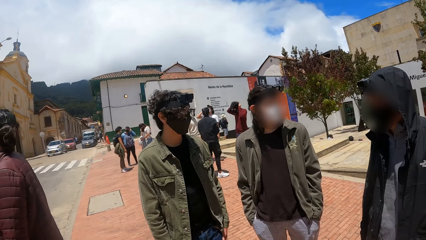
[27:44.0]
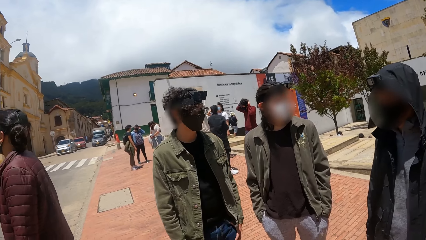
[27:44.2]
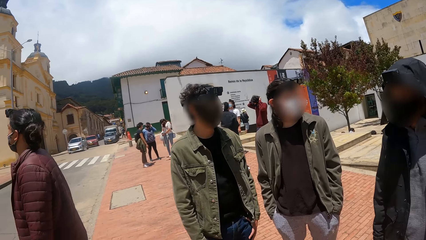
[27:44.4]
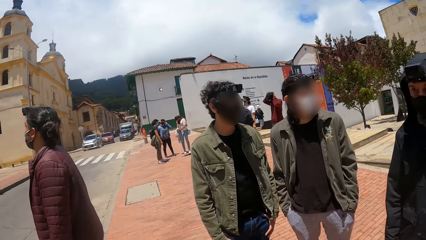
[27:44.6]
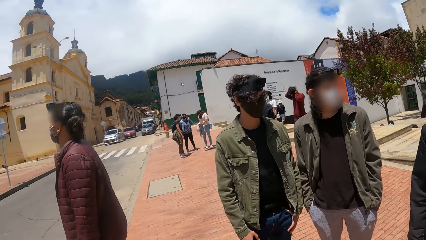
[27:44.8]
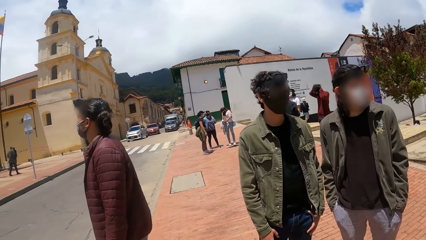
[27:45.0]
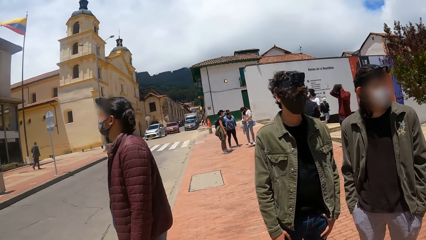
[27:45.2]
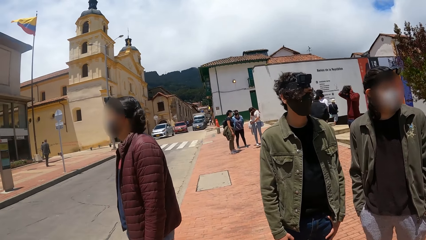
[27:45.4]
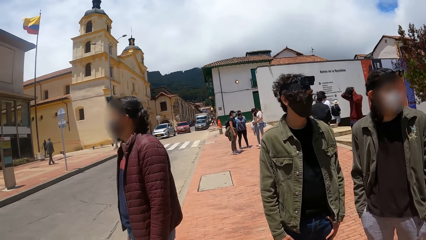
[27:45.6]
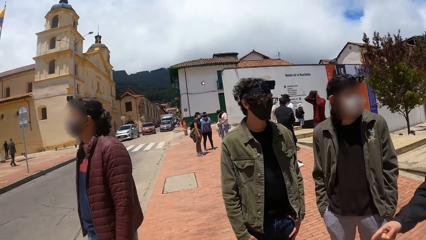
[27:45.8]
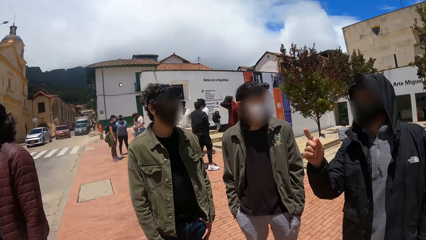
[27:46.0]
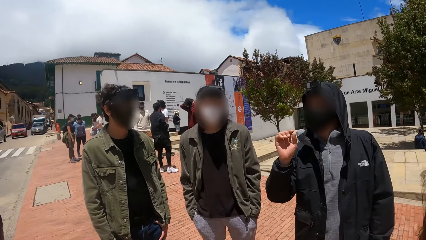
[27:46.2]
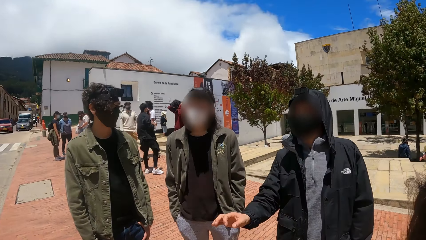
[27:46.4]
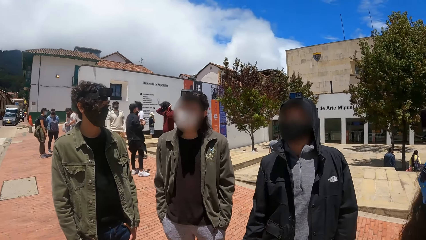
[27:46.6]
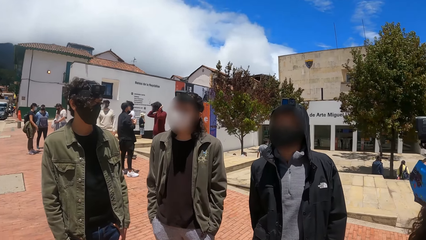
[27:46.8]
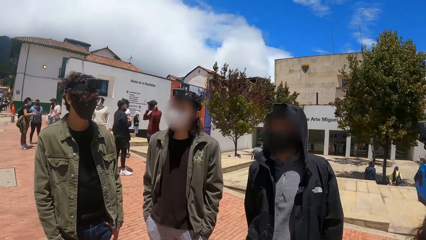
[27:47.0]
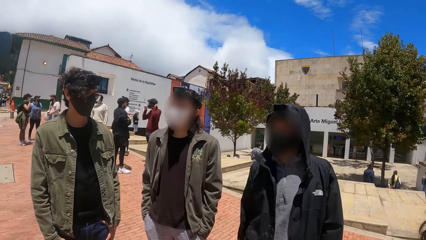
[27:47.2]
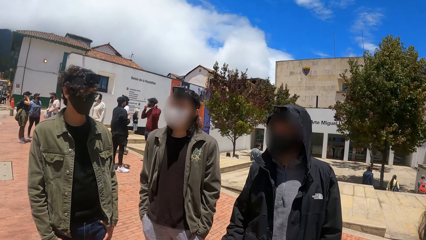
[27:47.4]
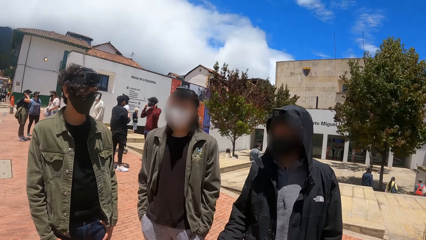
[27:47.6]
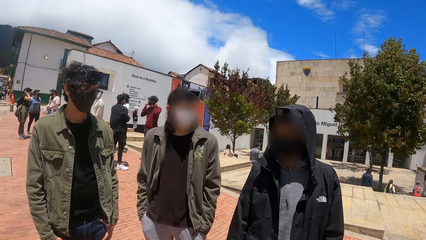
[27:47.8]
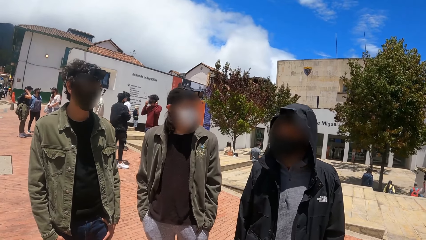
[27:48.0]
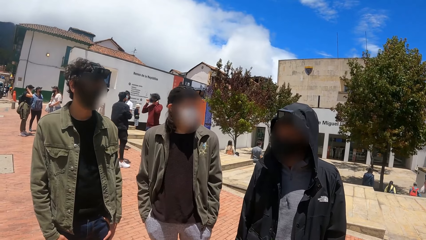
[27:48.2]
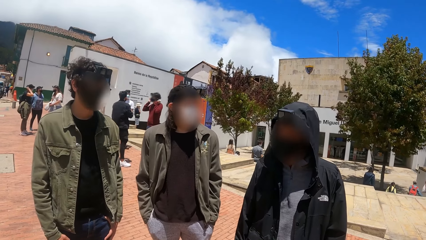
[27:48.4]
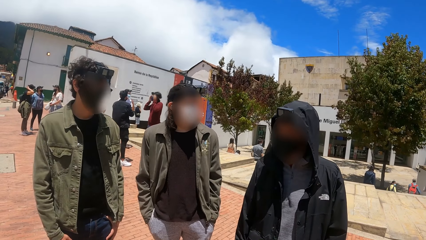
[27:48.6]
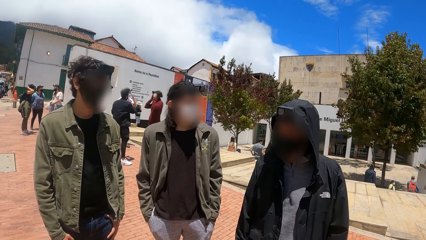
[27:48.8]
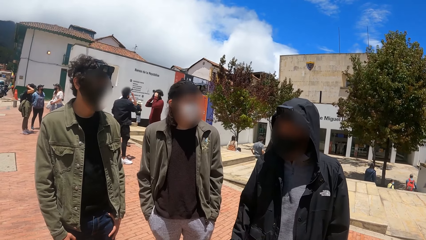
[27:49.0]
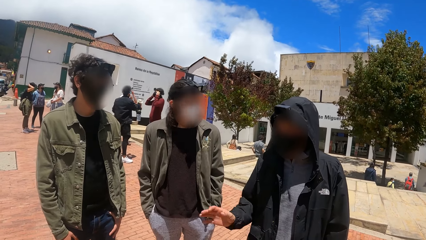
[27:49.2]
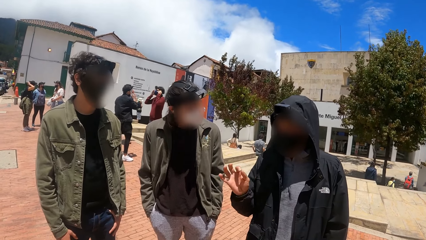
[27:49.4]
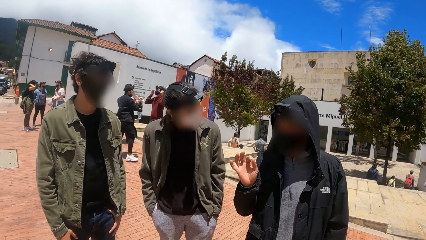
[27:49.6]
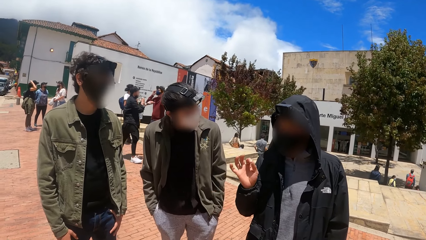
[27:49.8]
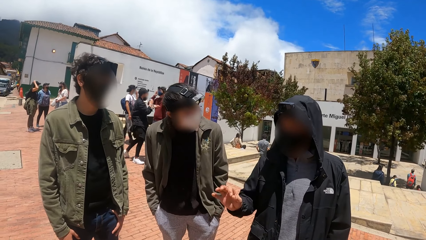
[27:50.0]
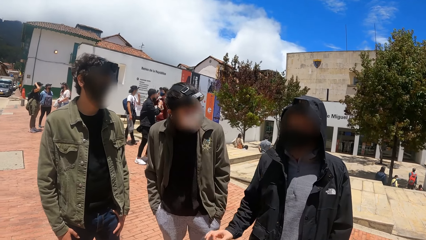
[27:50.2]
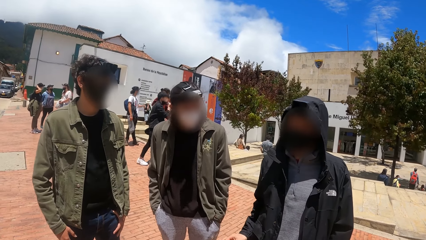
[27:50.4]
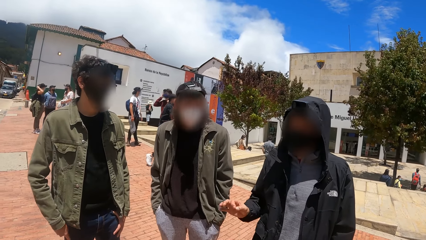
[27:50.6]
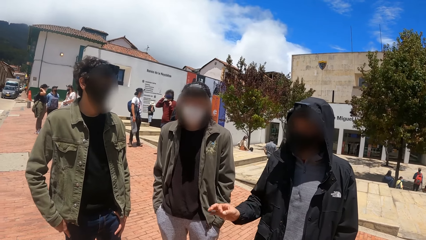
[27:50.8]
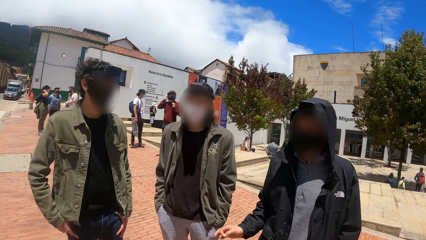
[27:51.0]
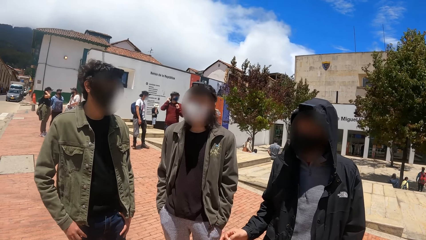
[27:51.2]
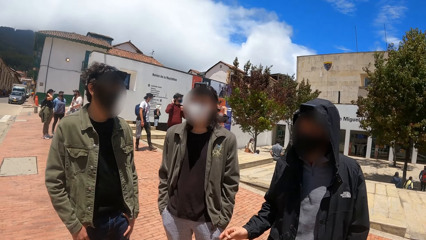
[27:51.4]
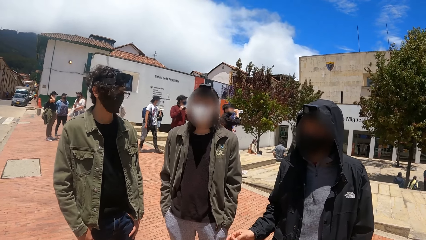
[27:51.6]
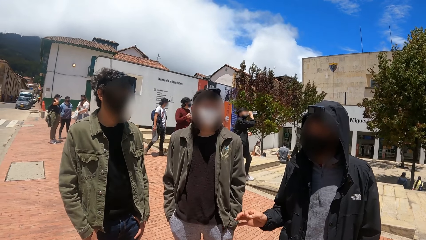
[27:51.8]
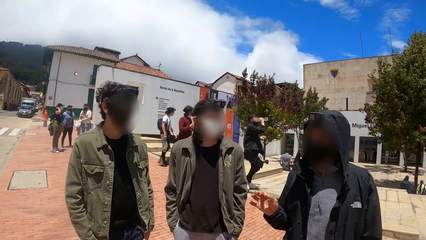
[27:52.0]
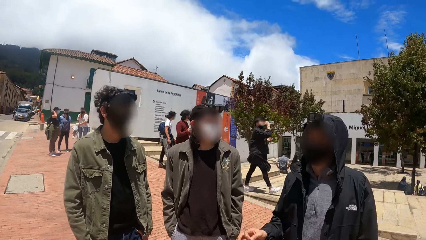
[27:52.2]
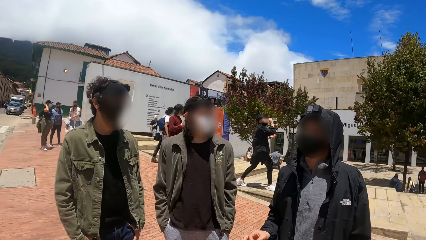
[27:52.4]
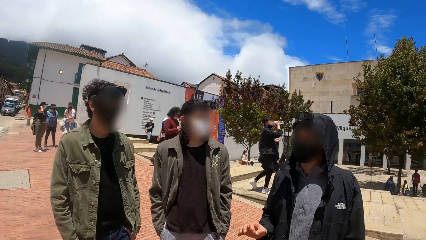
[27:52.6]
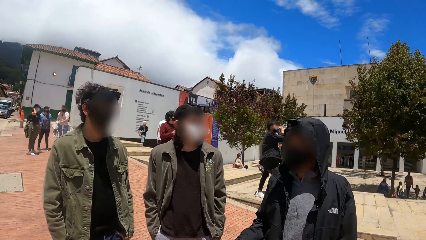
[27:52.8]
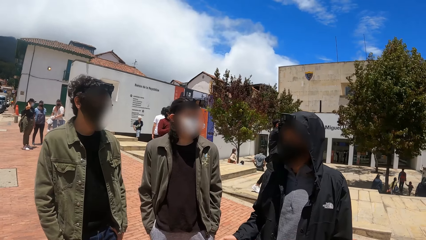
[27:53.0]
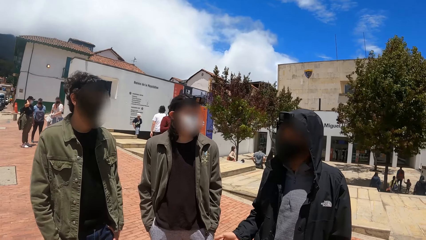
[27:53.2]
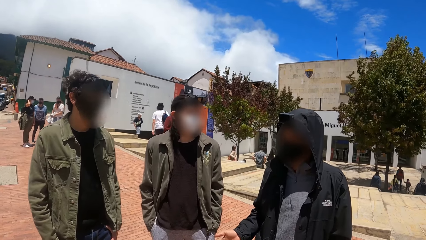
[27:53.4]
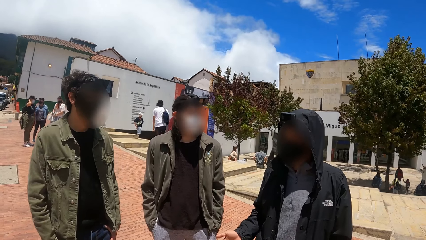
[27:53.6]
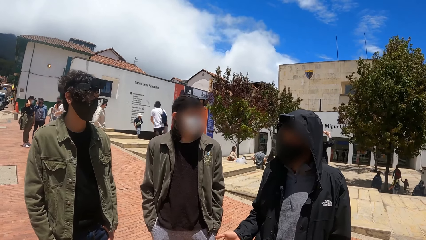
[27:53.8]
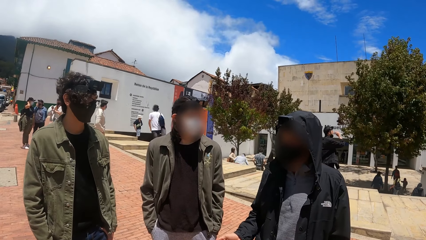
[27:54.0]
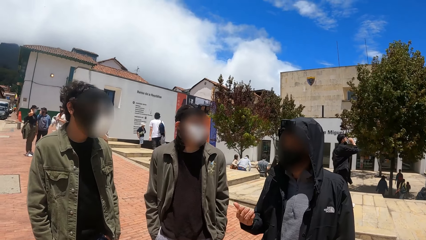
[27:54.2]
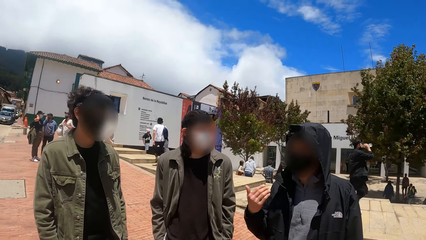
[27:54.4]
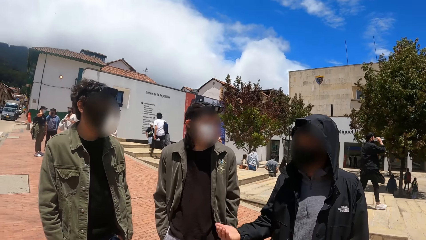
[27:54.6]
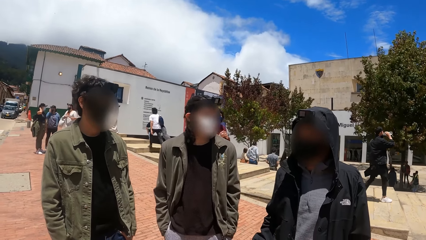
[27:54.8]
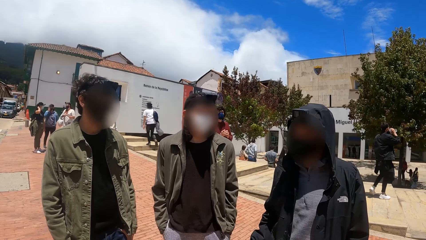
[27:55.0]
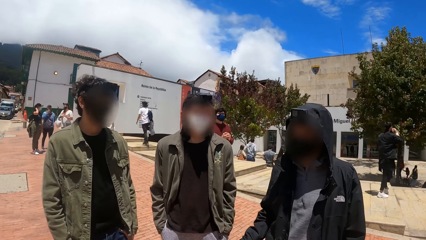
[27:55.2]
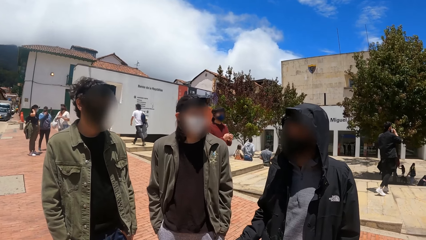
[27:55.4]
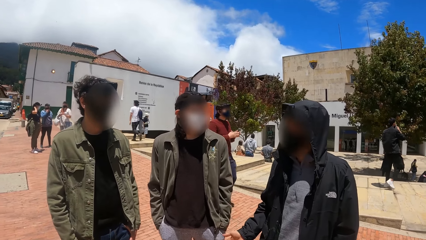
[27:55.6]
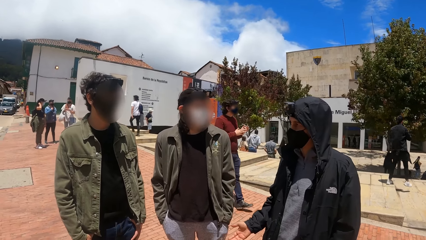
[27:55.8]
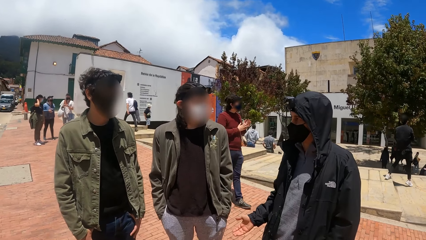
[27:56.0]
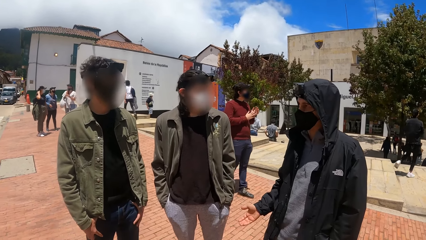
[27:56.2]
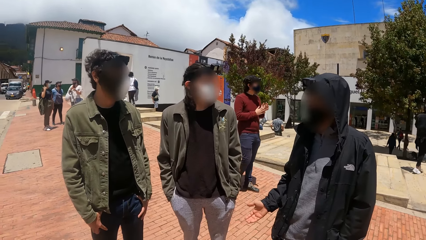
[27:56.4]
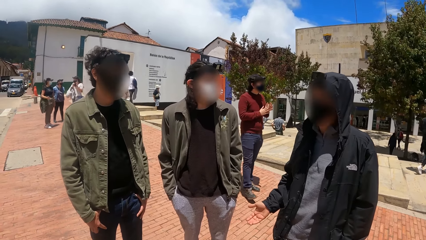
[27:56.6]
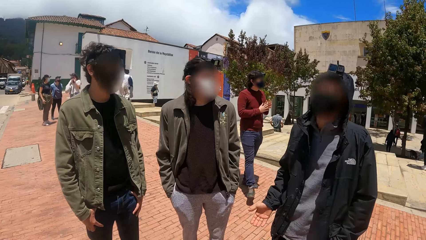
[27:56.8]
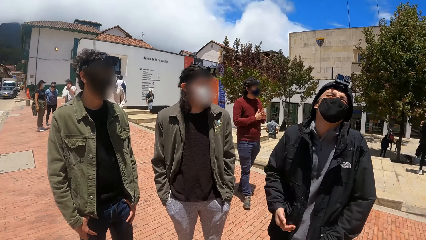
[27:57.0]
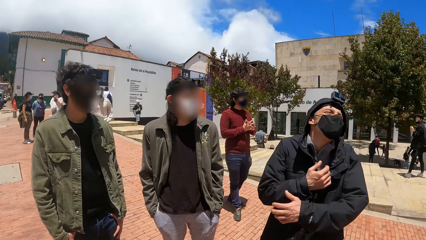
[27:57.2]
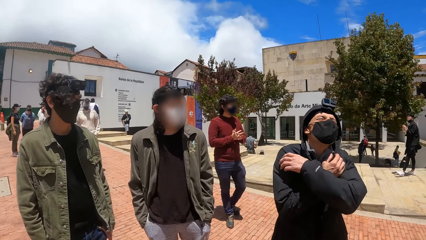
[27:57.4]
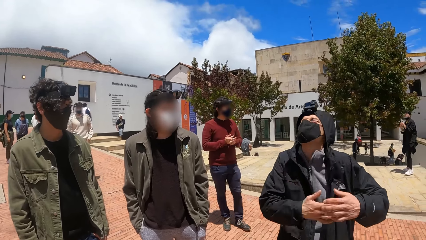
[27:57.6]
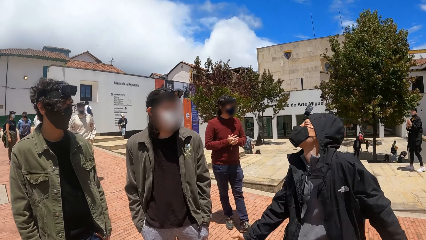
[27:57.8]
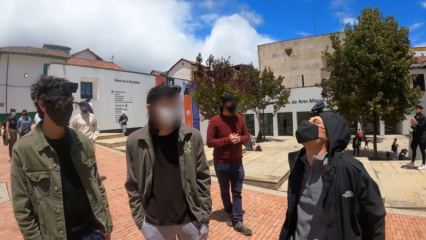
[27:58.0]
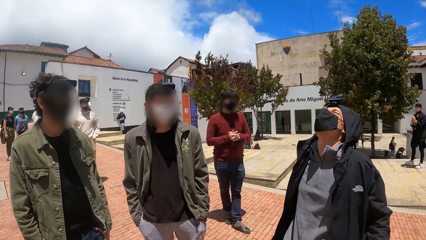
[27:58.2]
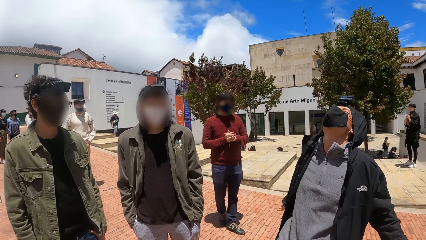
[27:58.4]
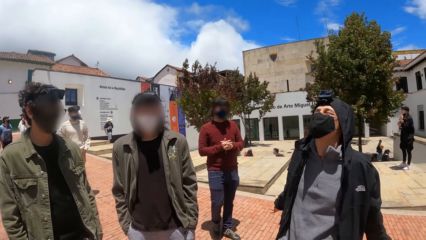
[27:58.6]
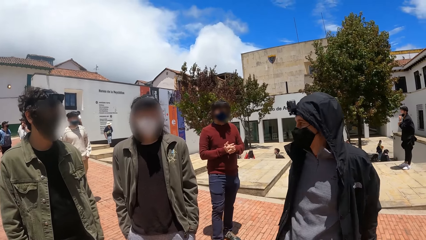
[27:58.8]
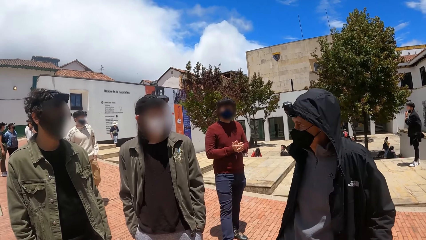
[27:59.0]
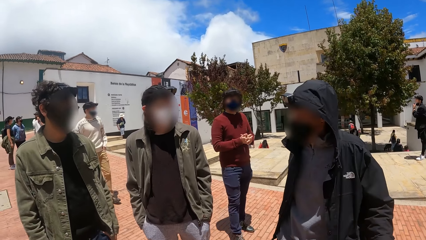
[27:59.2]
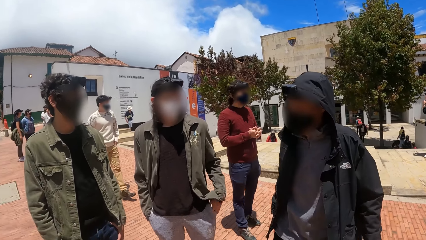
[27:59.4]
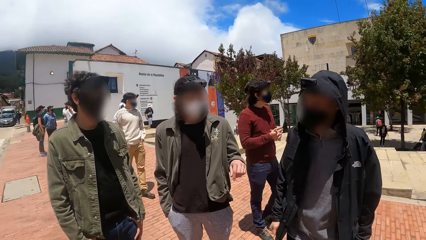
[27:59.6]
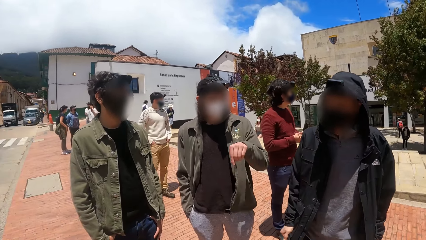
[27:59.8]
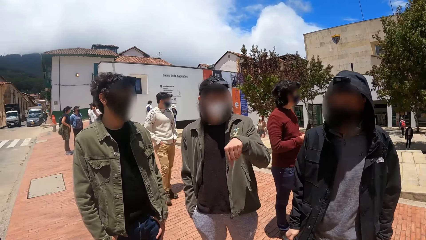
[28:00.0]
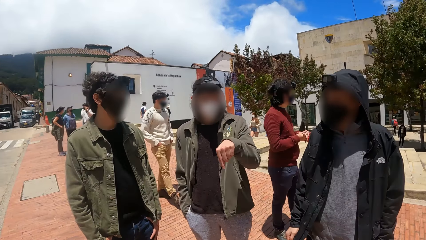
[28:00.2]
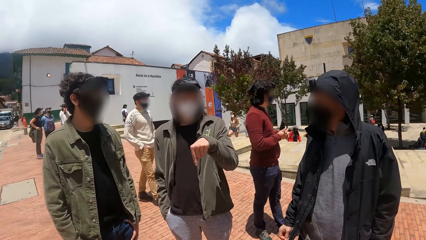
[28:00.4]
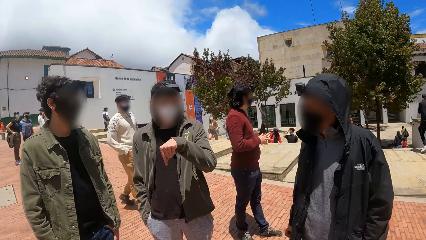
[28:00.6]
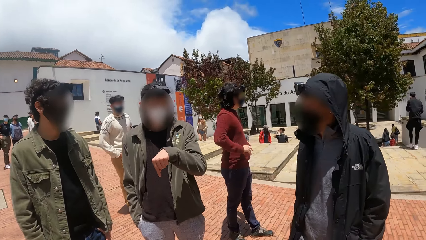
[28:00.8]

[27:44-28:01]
A man interacts with the camera wearer.
